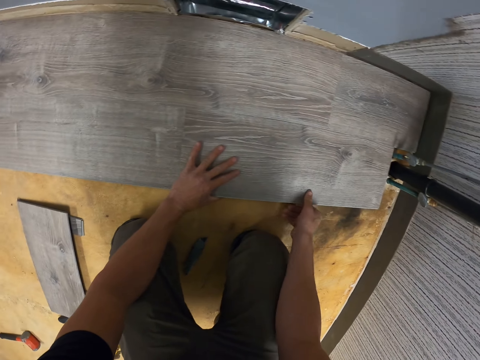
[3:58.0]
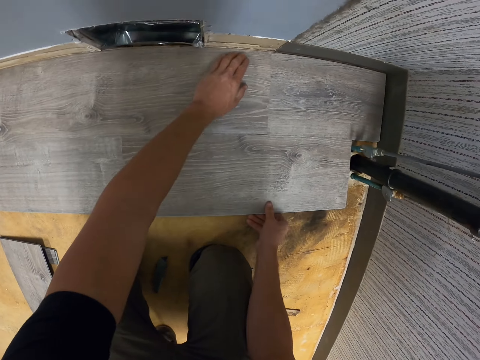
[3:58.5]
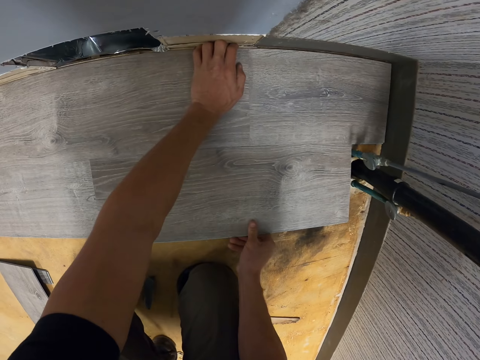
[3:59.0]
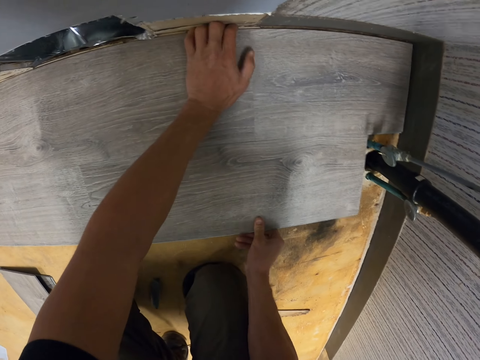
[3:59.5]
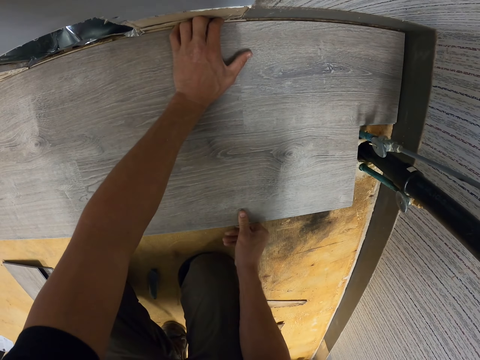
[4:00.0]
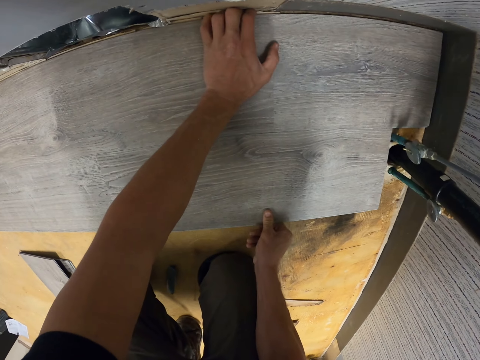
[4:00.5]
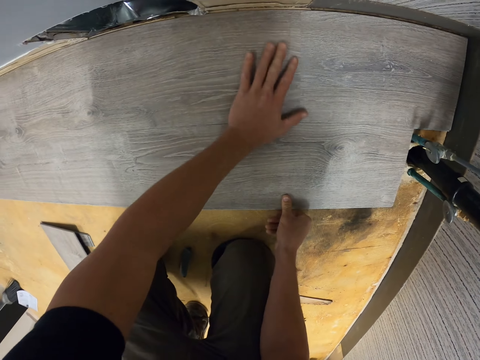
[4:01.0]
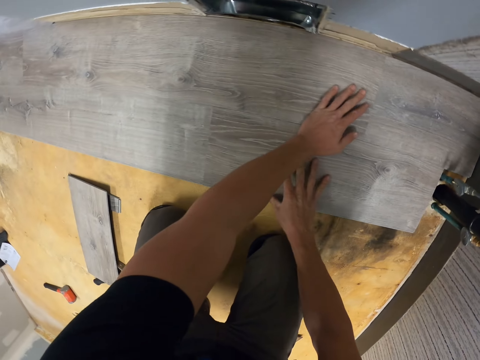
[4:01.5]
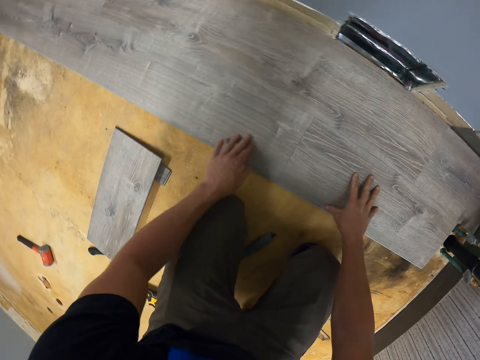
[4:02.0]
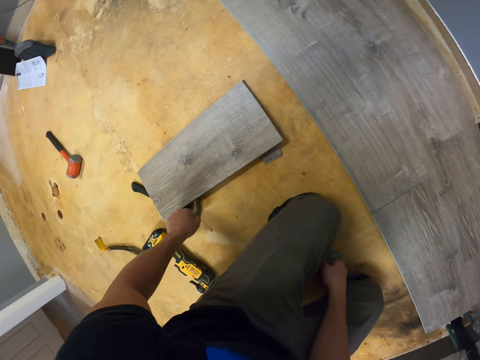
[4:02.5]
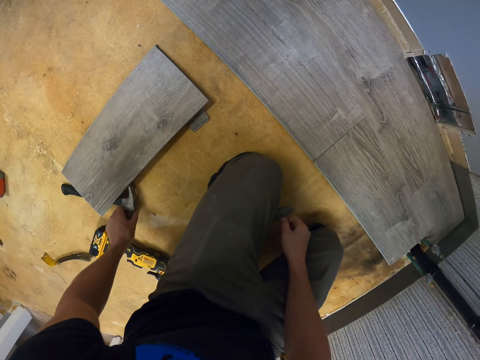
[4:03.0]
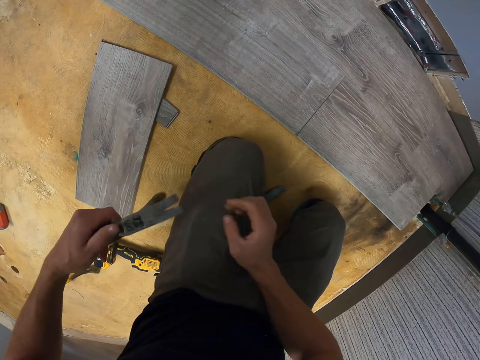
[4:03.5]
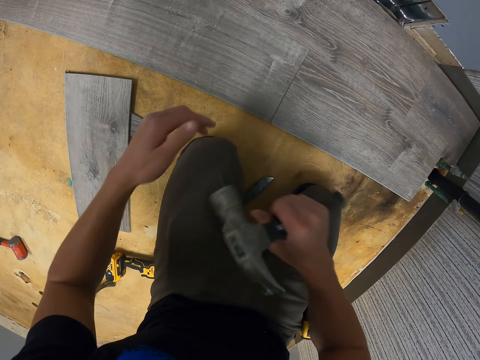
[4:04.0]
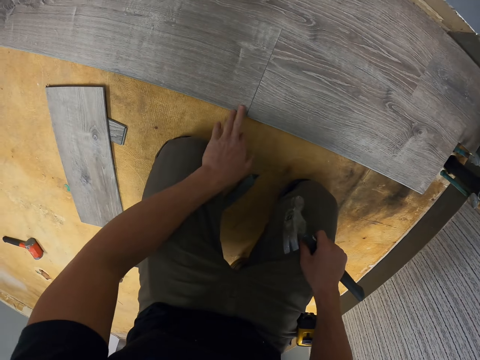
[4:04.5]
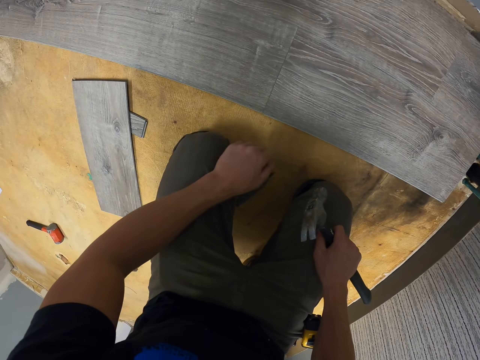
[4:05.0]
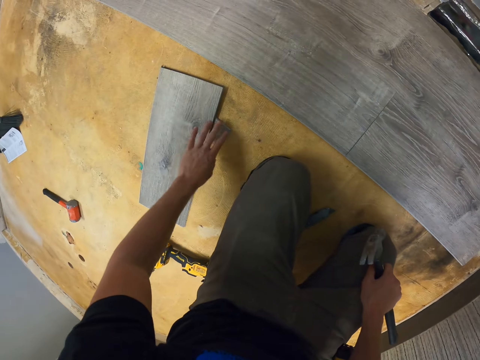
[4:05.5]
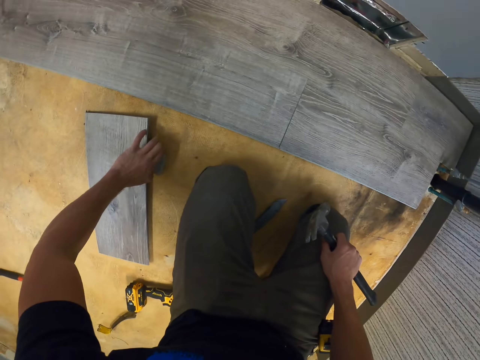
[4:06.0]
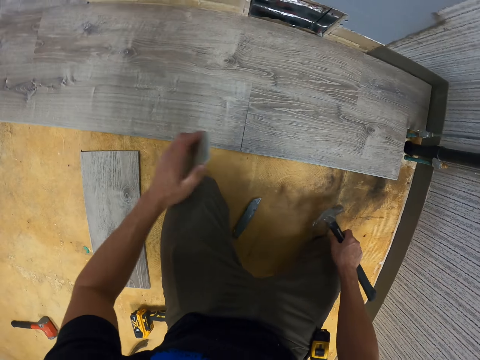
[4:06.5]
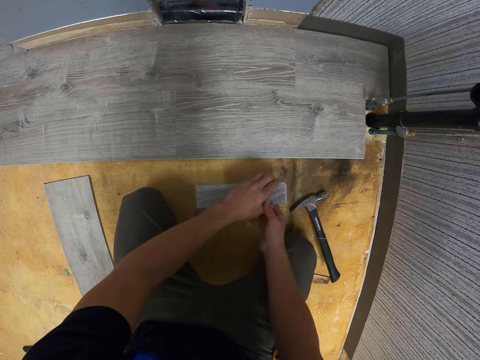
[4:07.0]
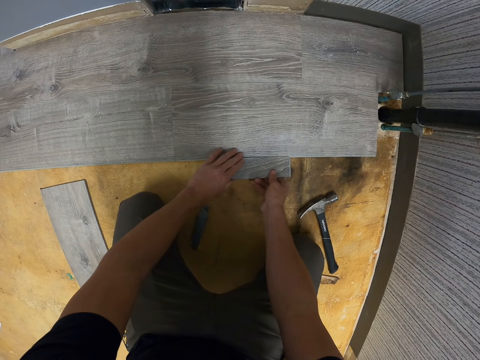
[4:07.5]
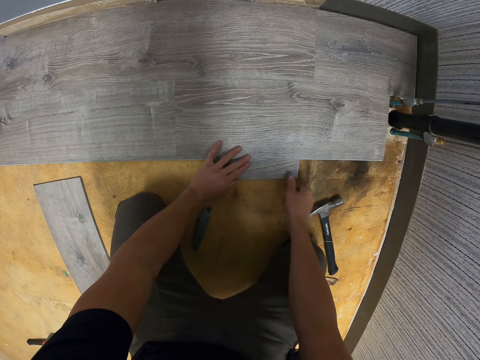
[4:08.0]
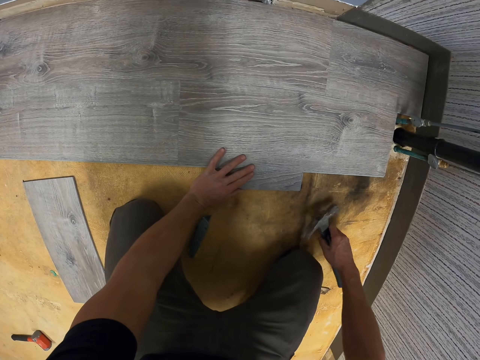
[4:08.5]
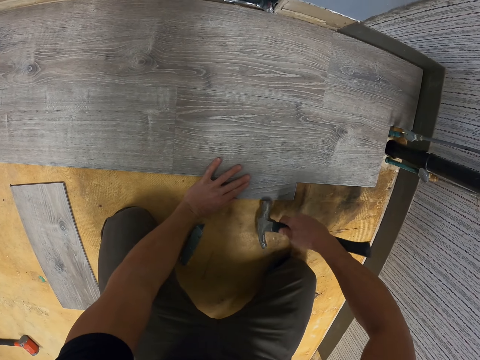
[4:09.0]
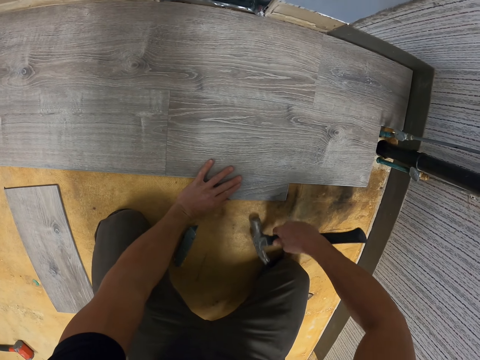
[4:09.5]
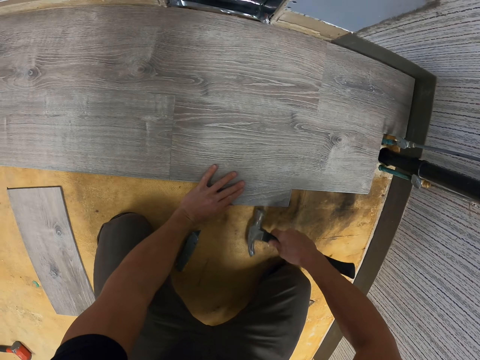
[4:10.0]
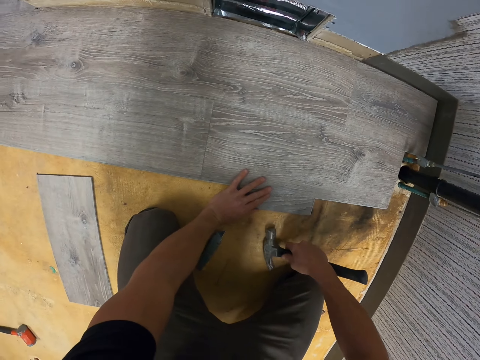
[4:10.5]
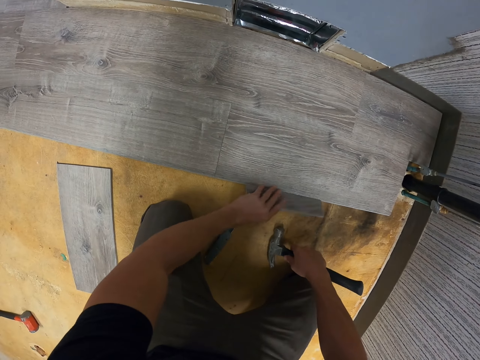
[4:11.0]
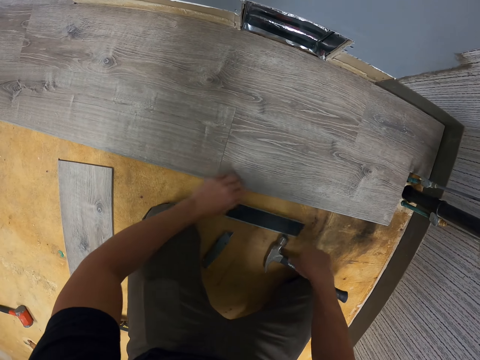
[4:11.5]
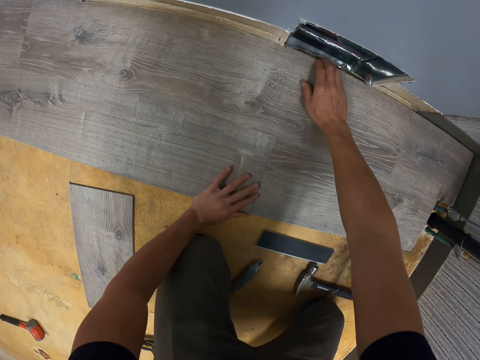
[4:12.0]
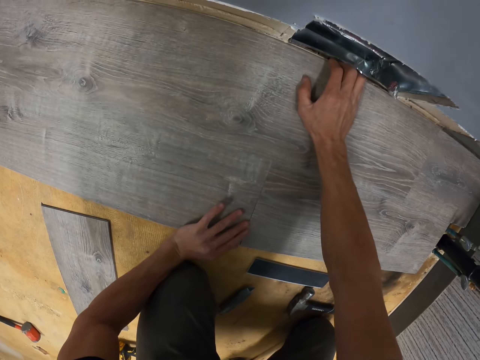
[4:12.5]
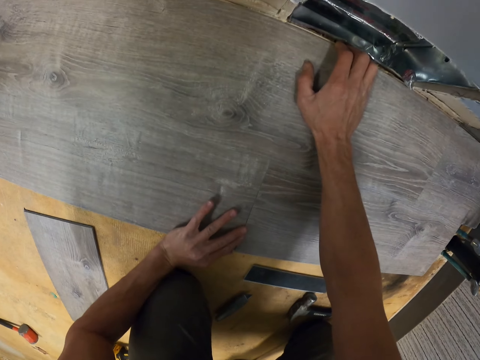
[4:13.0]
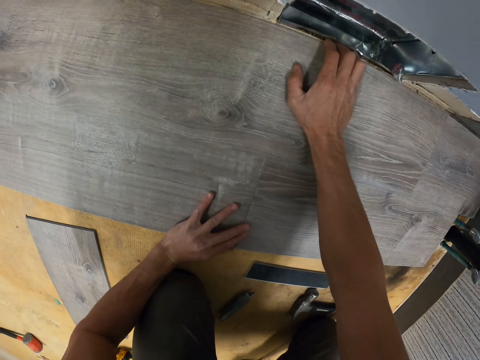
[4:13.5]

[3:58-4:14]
The camera wearer picks a hammer. They pick a small piece of wood. They put the wood on the floor. They fix the wooden floor with the hammer. They pick the hammer. They shake the wooden floor.

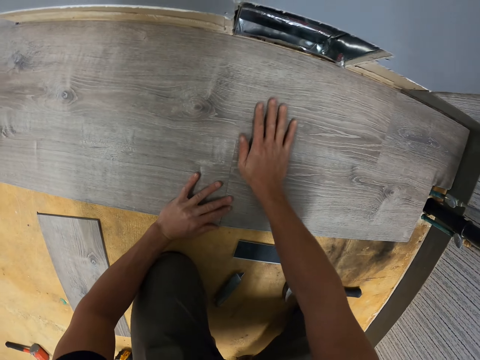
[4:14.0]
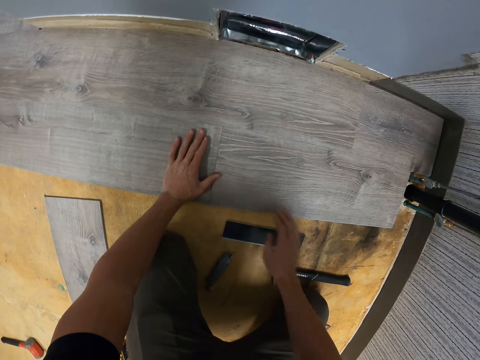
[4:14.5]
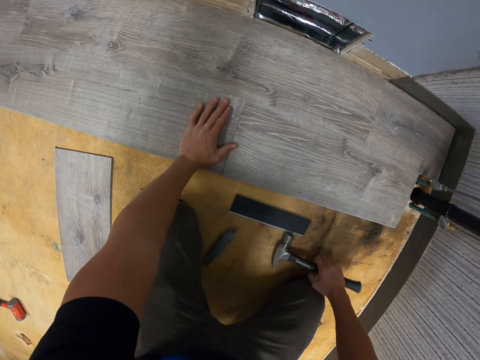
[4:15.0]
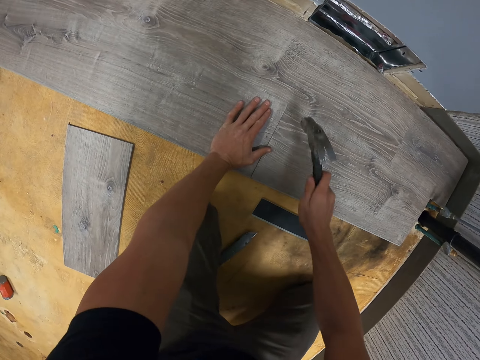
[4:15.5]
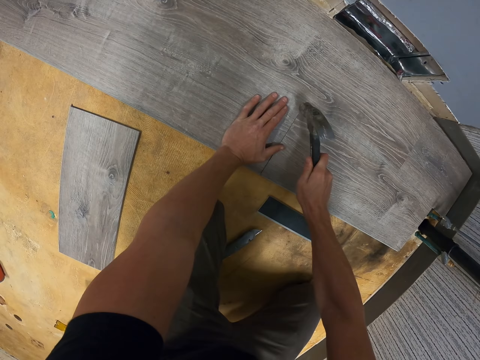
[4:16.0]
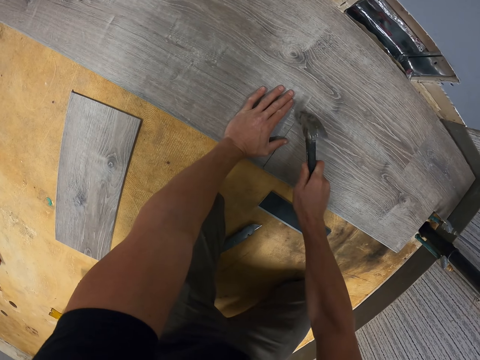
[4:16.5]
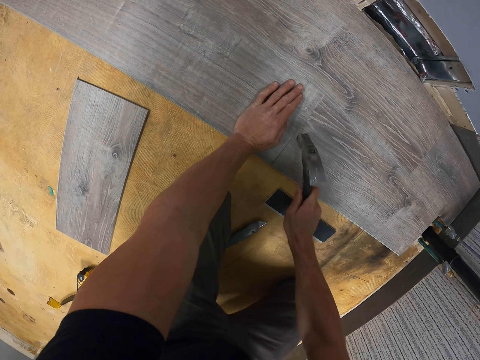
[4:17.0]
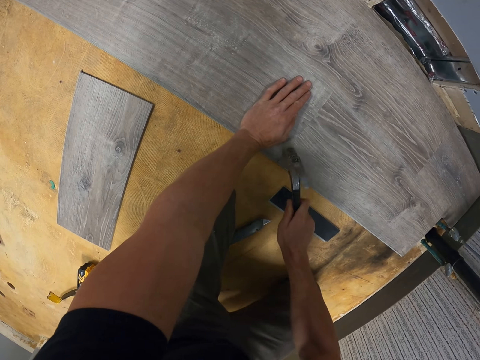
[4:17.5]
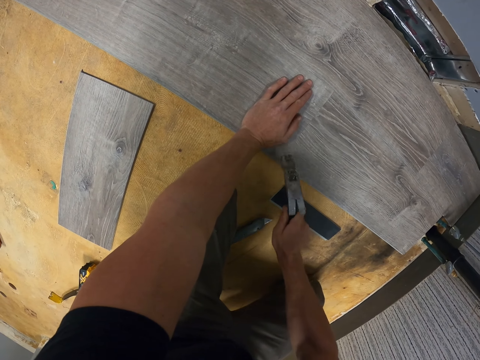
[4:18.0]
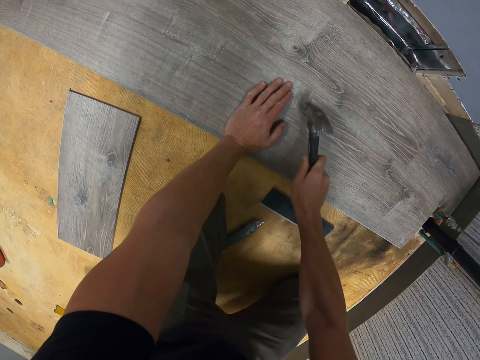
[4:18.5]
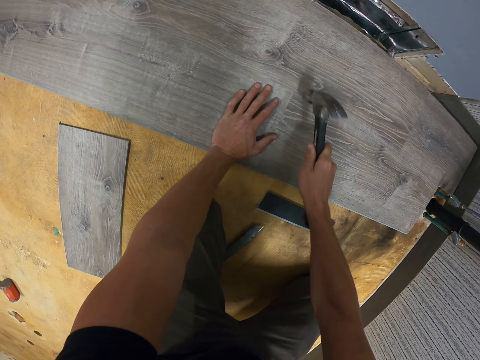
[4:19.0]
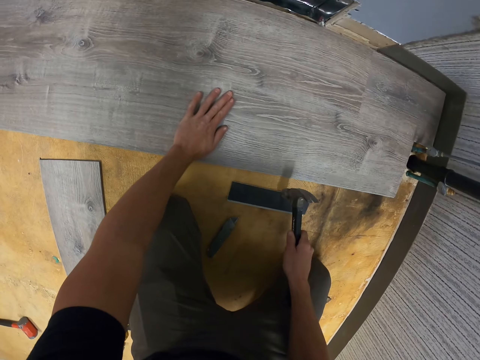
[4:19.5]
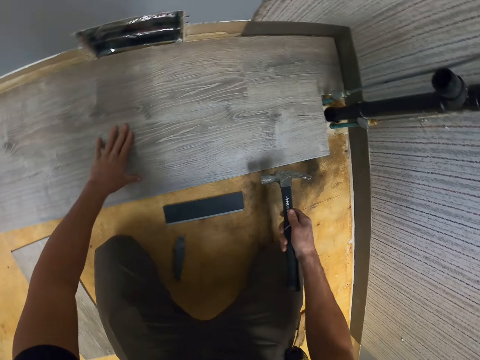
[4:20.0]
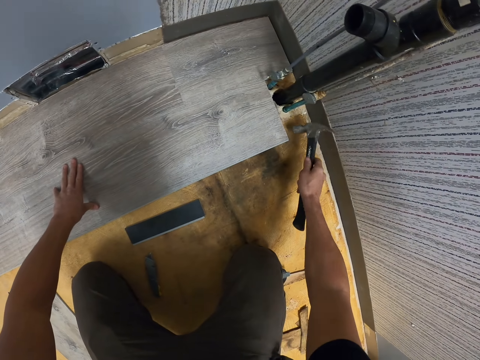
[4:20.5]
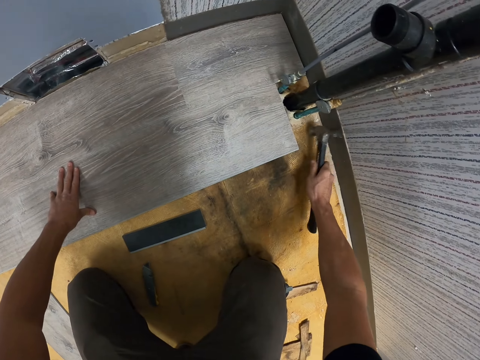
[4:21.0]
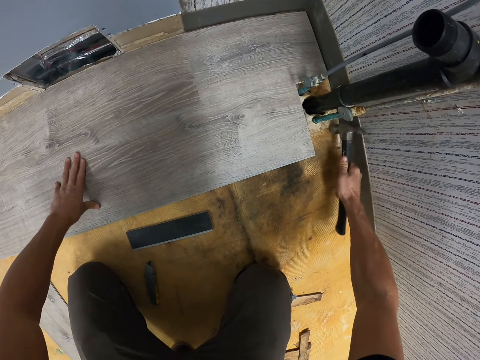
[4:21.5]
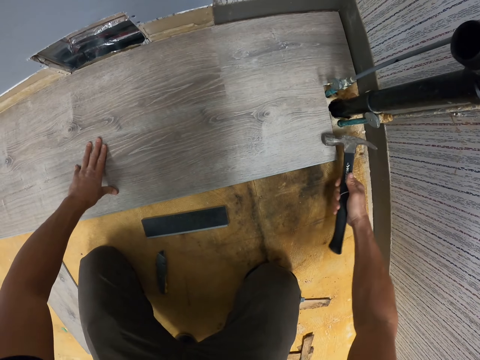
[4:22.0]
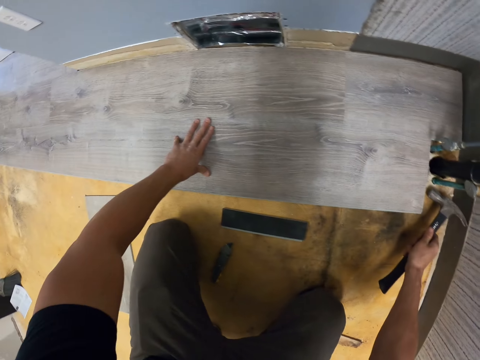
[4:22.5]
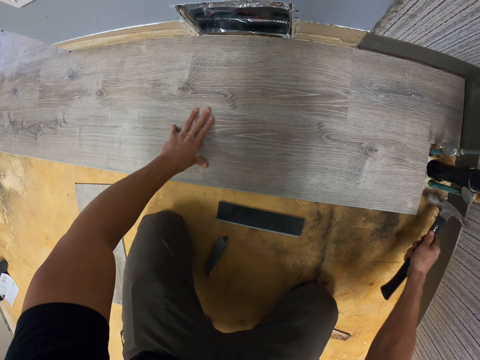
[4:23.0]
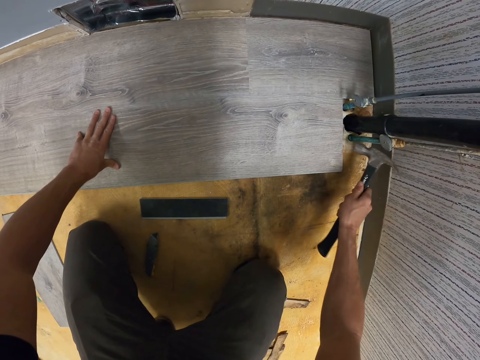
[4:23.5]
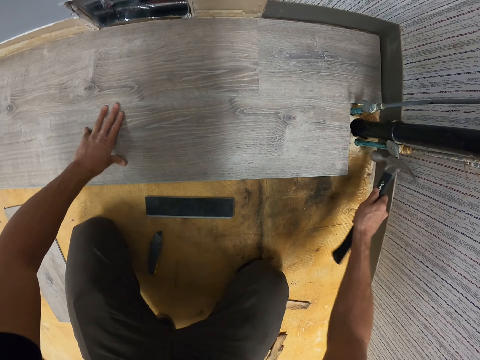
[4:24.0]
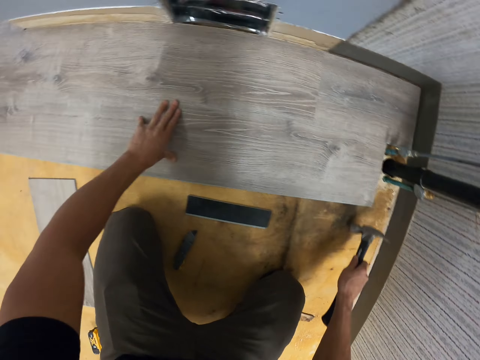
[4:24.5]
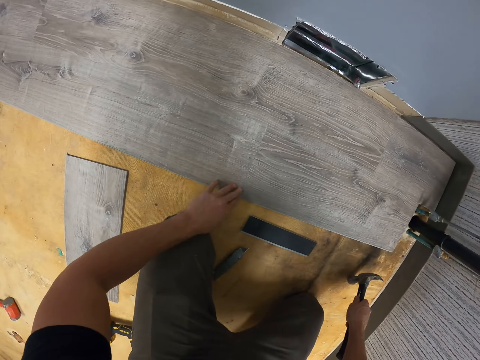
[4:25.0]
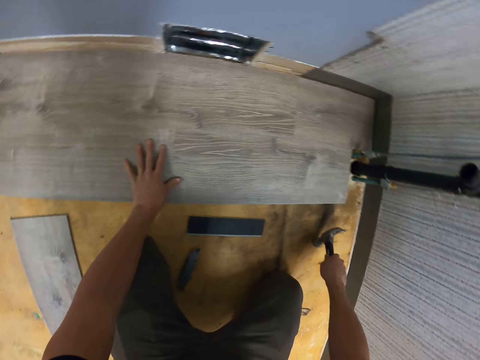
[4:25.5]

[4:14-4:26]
The camera wearer picks a hammer. They fix the wooden floor with the hammer. They fix the wood with the hammer again.
